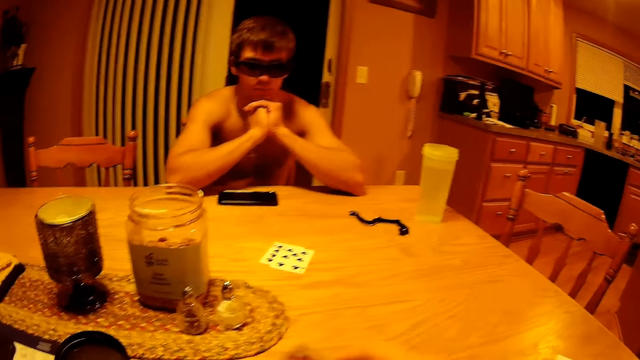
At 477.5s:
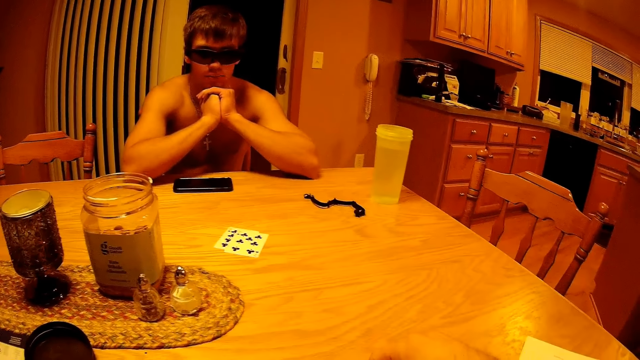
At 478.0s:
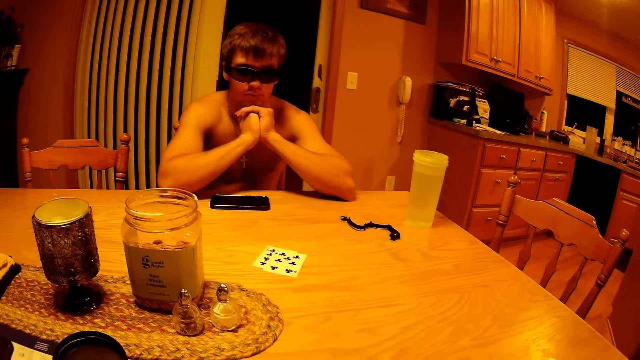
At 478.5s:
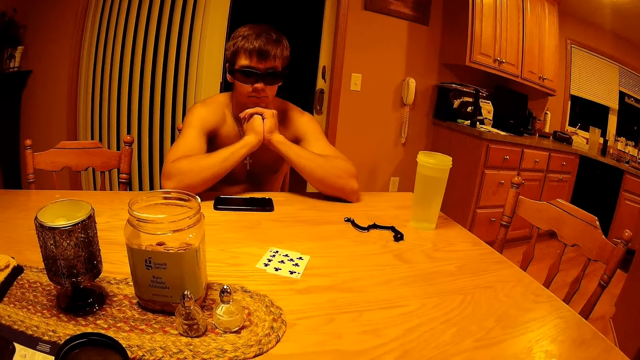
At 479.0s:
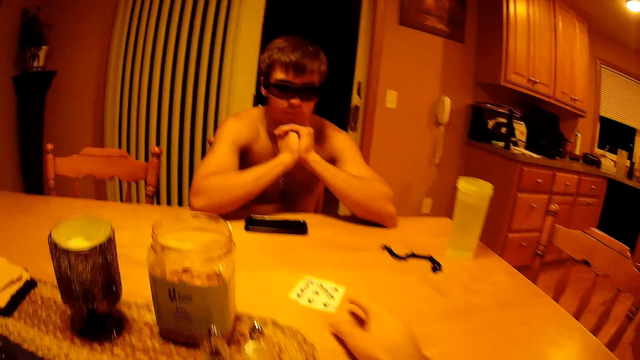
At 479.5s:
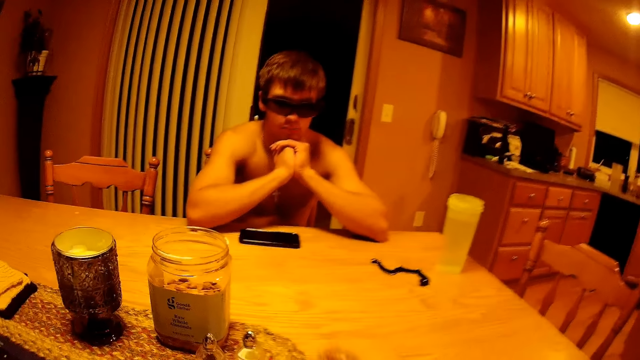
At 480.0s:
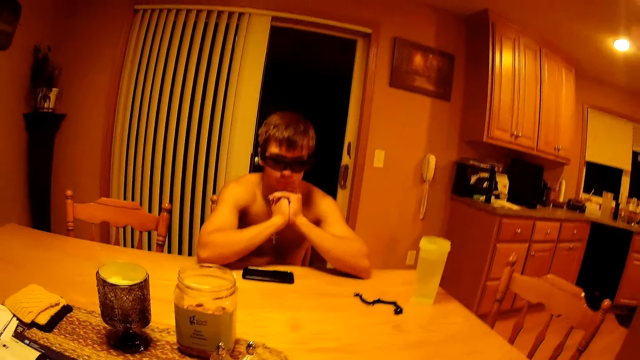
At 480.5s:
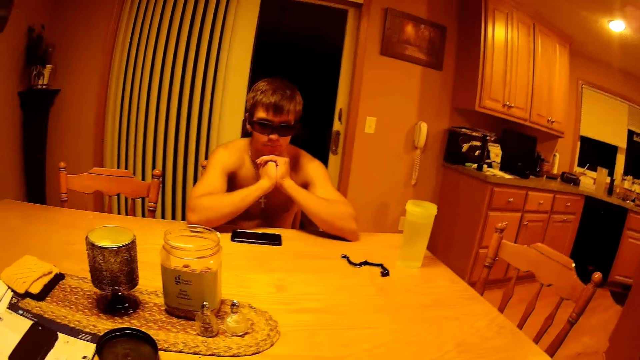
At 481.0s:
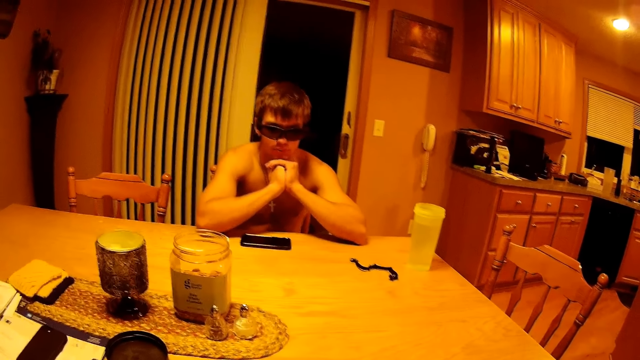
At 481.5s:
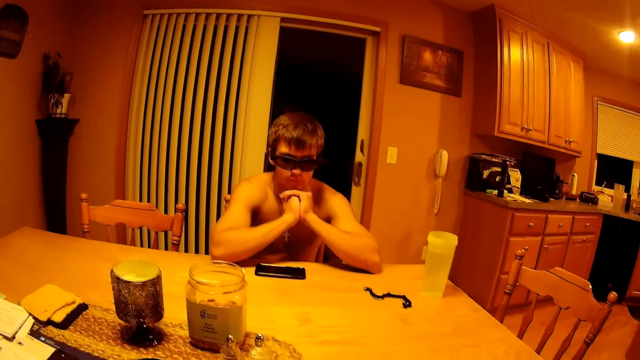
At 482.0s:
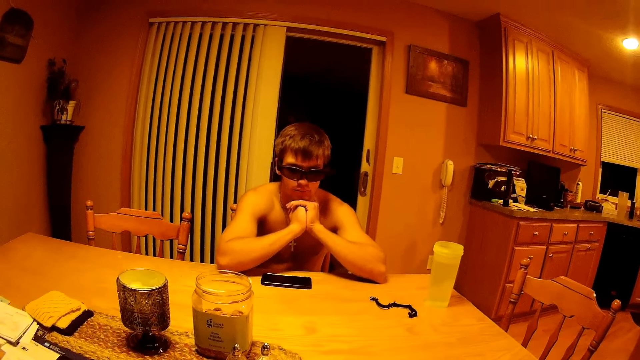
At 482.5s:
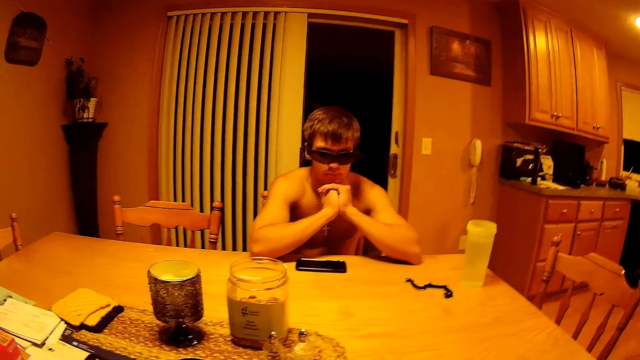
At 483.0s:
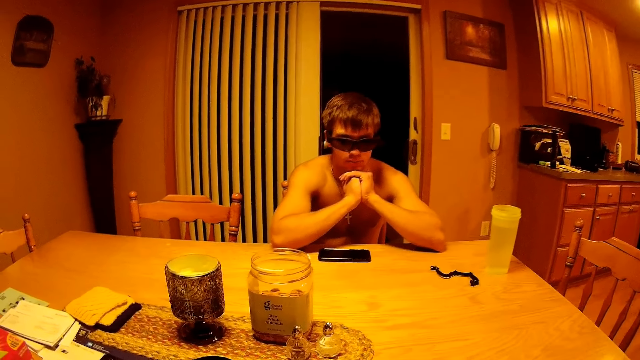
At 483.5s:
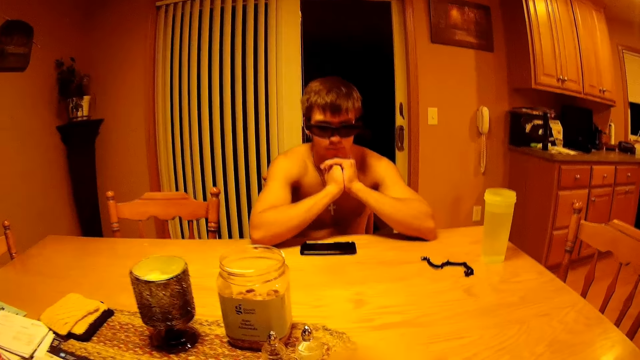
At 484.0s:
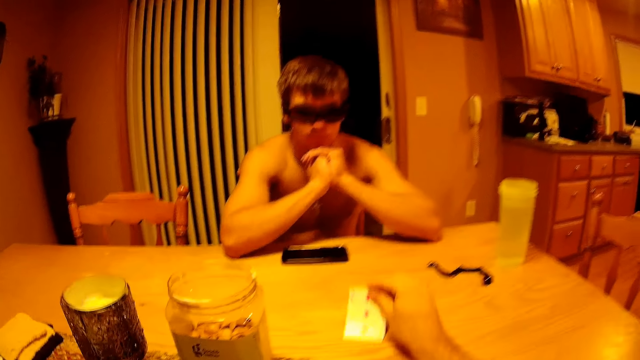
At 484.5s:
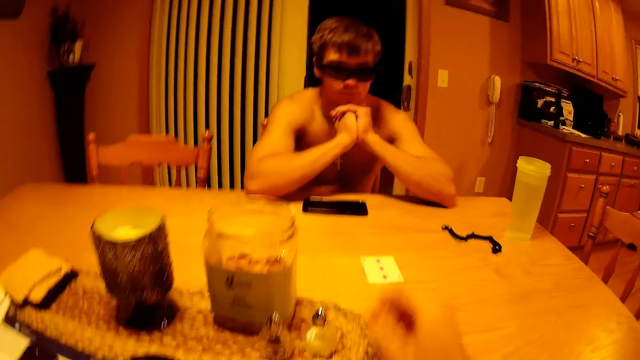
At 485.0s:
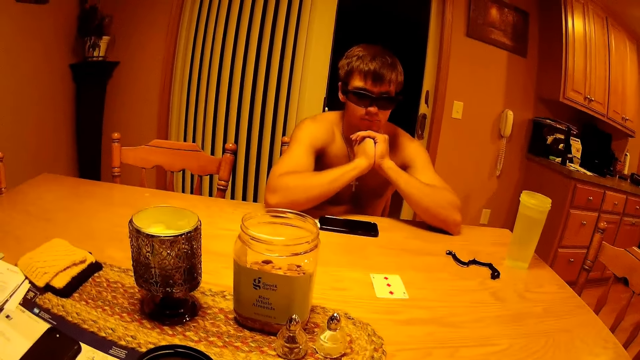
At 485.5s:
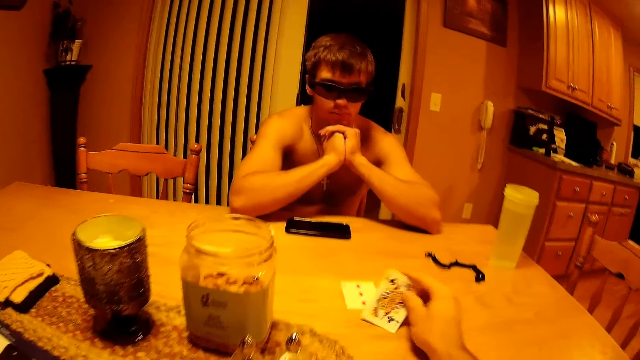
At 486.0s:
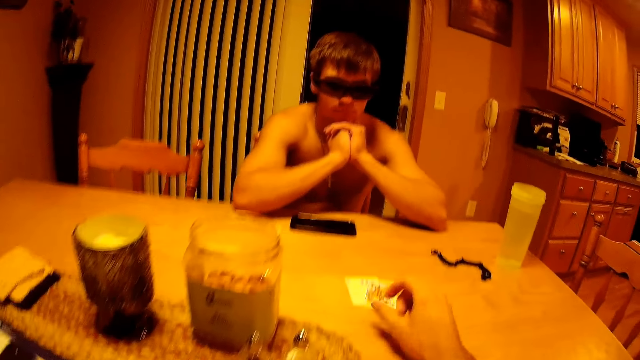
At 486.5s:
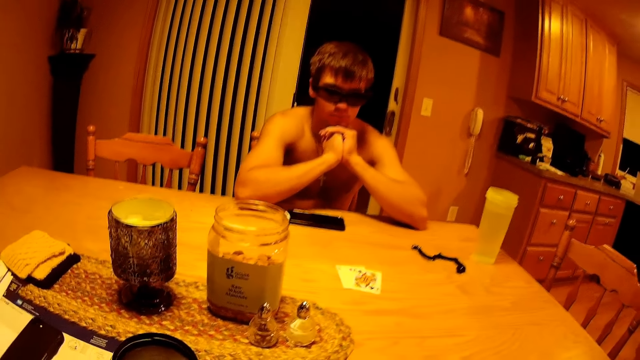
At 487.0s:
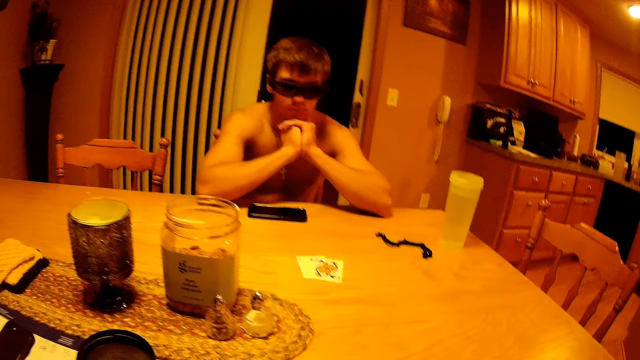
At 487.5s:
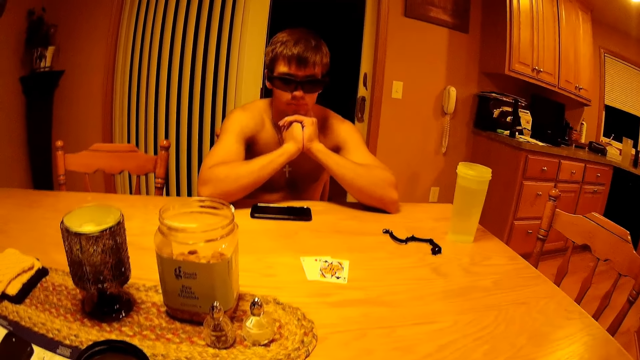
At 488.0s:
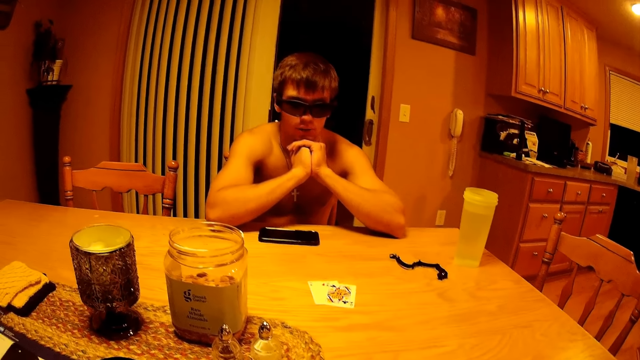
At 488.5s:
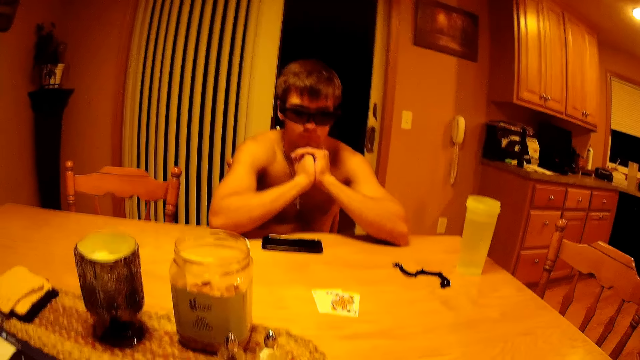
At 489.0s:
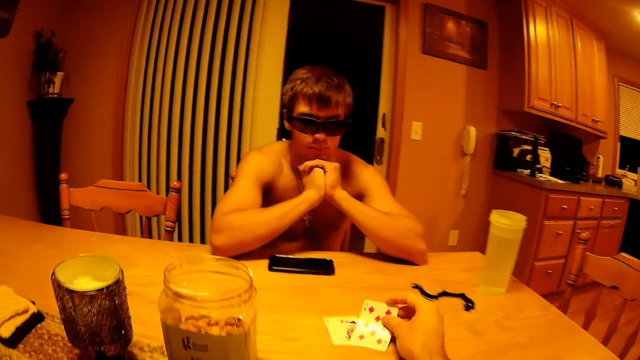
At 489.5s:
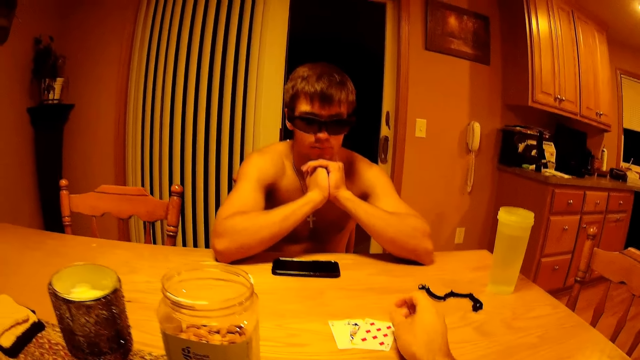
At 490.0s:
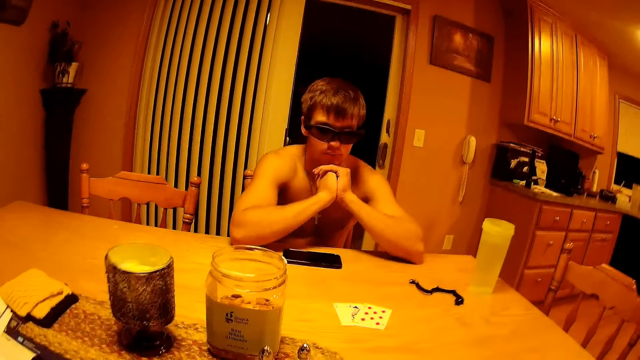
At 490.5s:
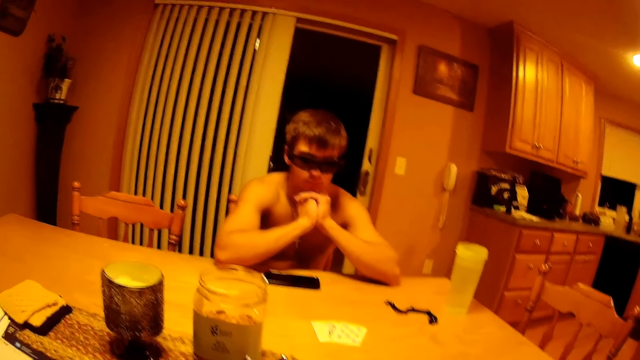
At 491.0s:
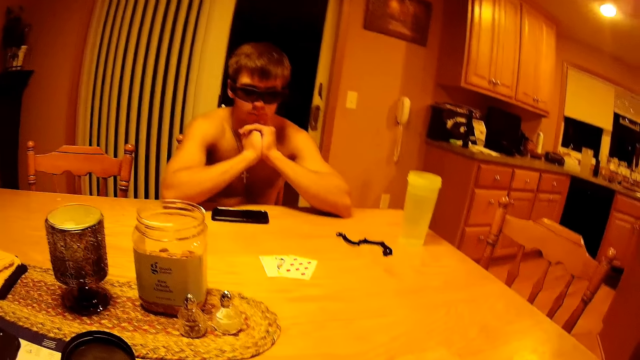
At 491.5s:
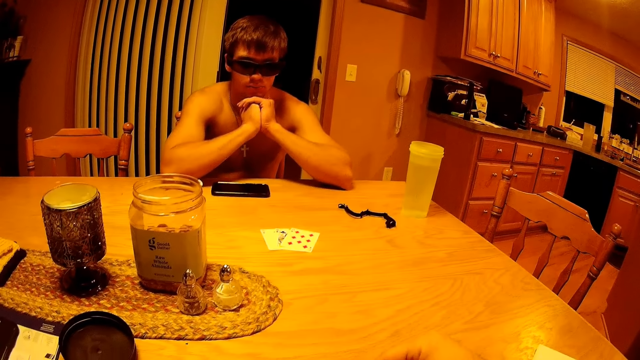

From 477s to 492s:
The camera wearer shuffles the cards. They take the cards. They place a card on the table. They do so repeatedly.

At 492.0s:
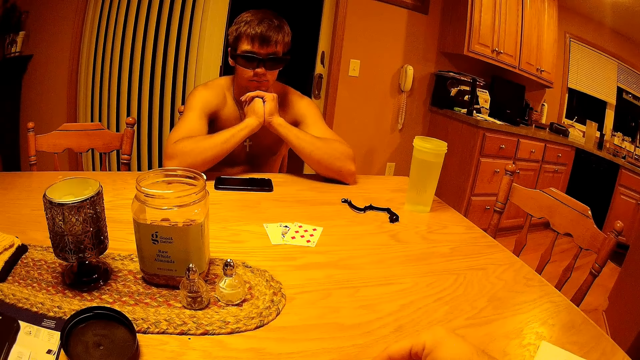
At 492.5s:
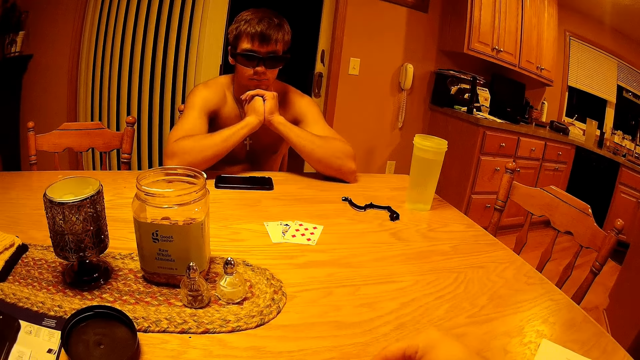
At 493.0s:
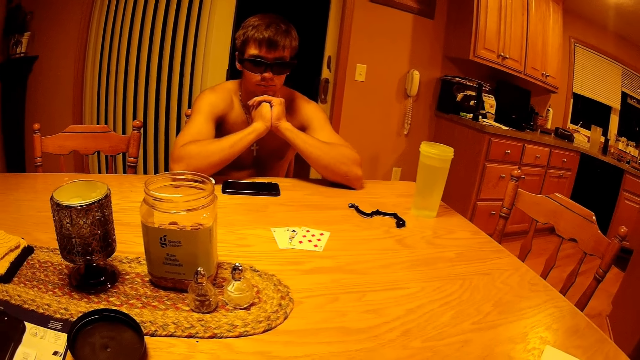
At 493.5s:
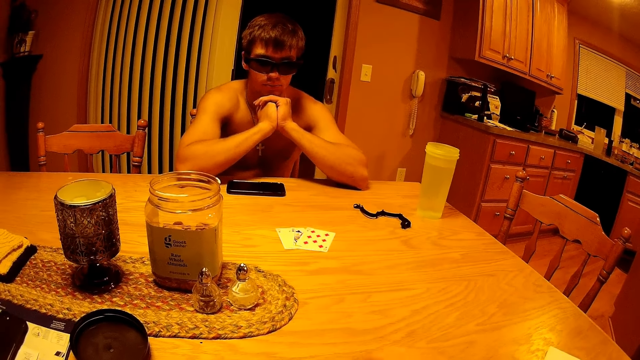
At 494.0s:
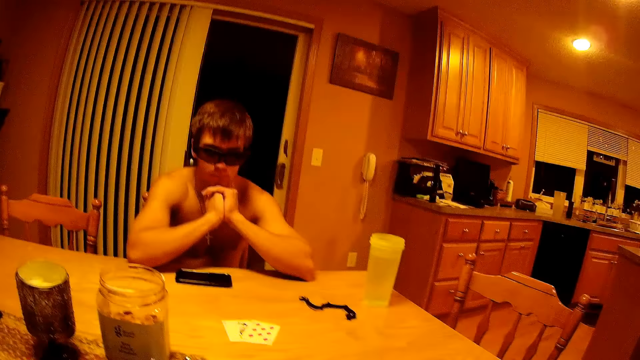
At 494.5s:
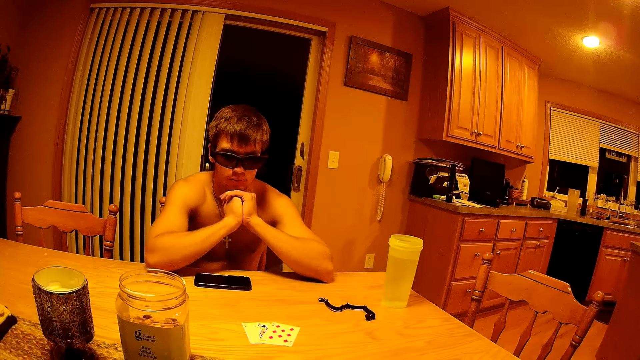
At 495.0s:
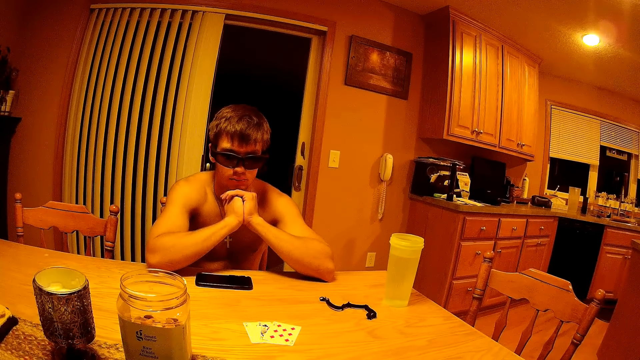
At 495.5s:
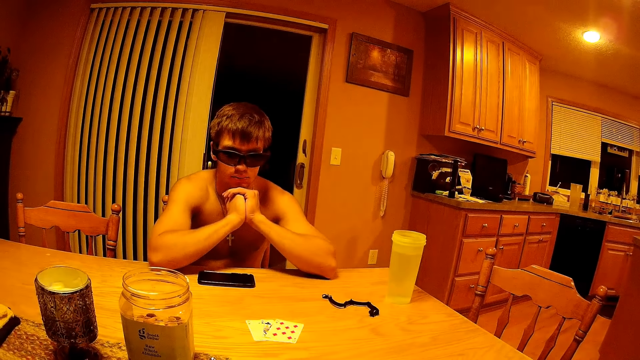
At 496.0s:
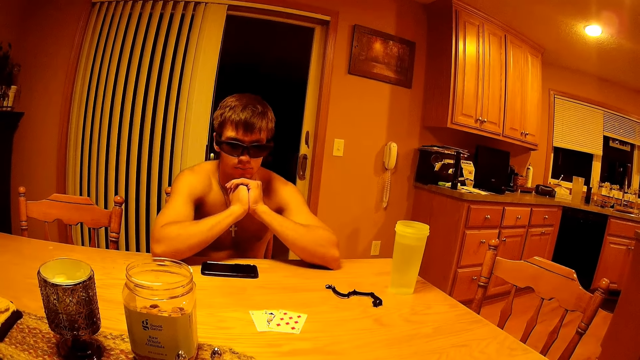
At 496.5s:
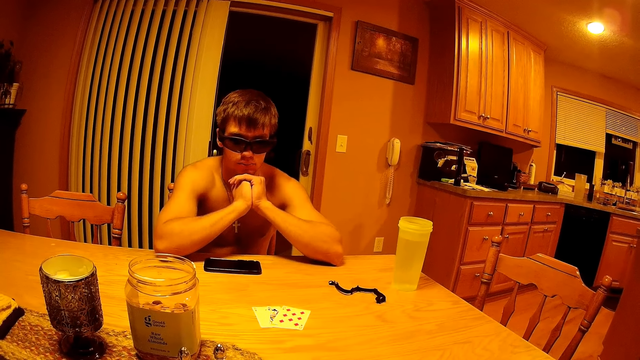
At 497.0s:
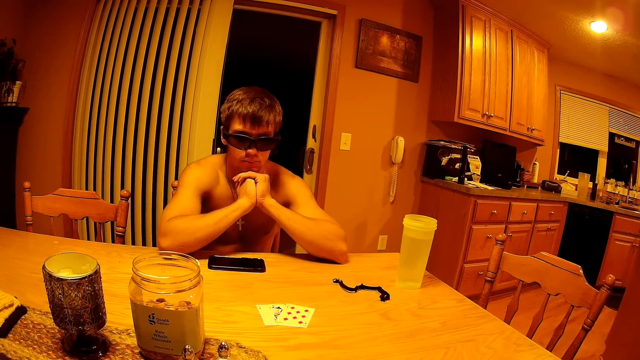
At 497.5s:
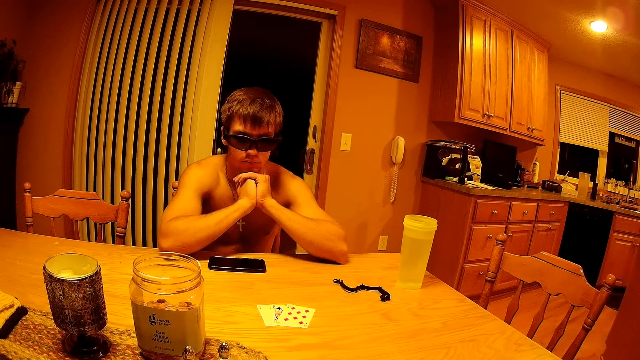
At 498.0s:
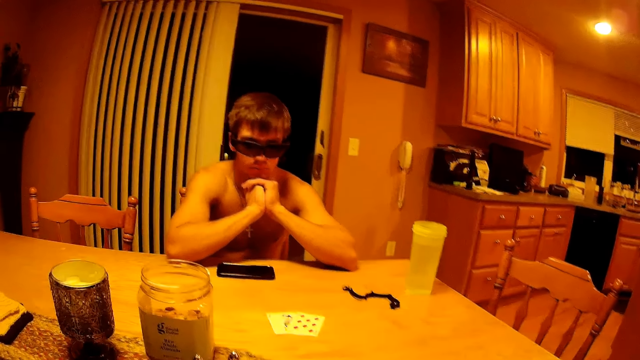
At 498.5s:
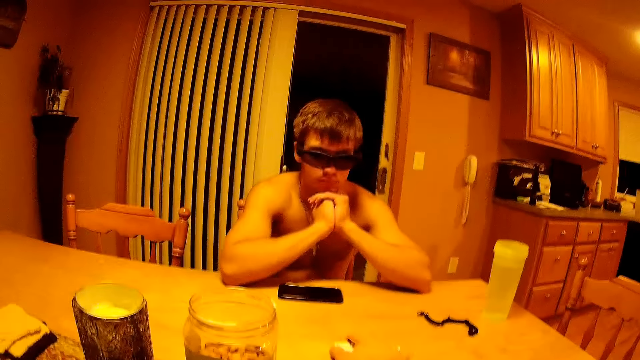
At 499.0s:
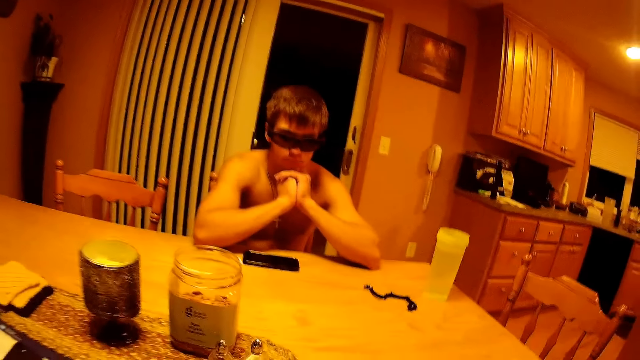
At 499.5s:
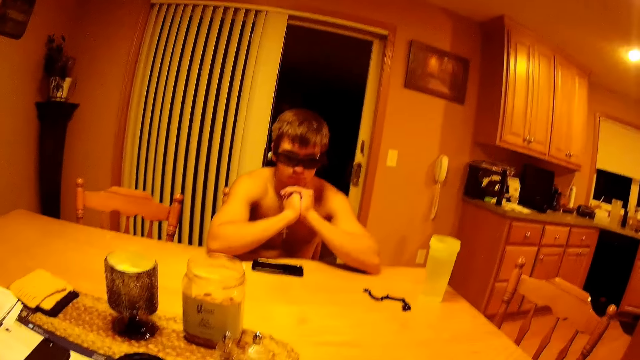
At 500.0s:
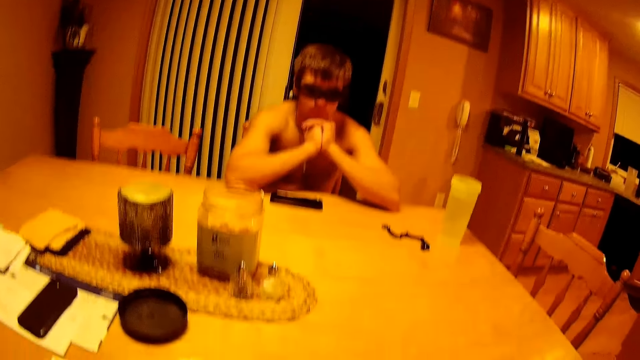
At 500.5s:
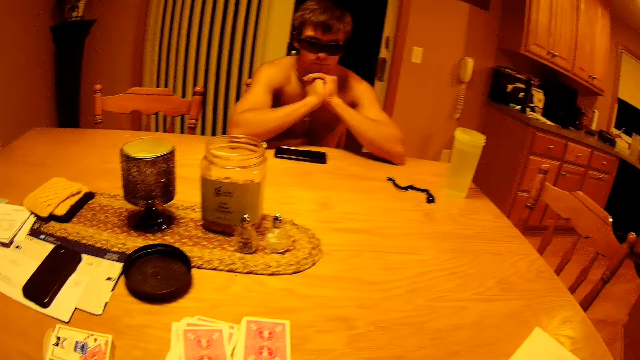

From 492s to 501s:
The camera wearer takes the cards.
